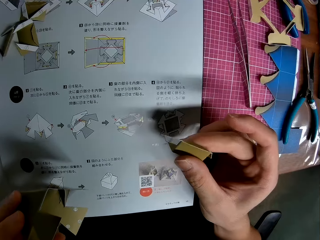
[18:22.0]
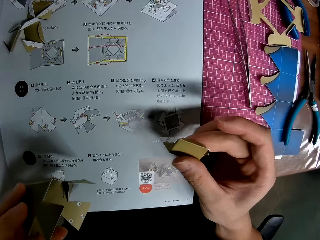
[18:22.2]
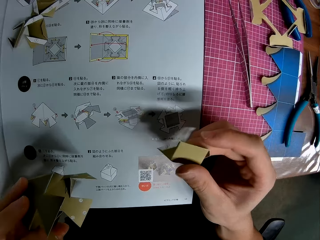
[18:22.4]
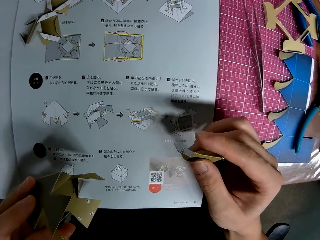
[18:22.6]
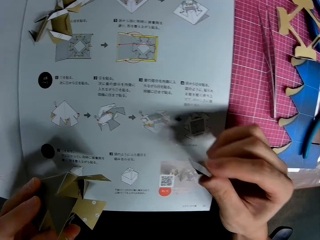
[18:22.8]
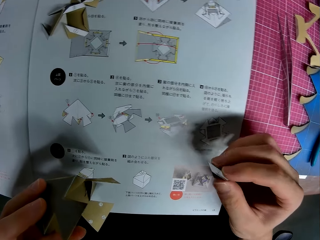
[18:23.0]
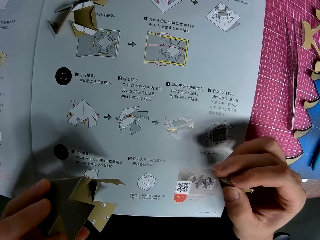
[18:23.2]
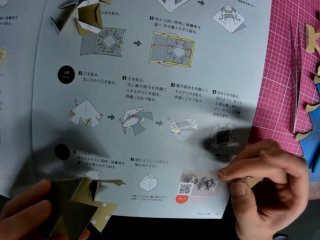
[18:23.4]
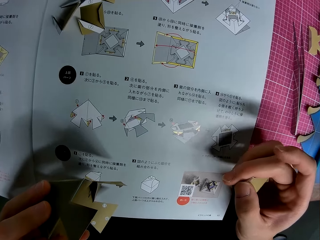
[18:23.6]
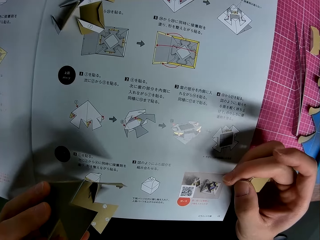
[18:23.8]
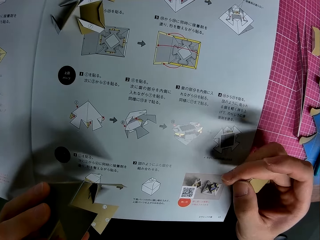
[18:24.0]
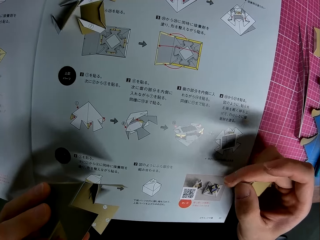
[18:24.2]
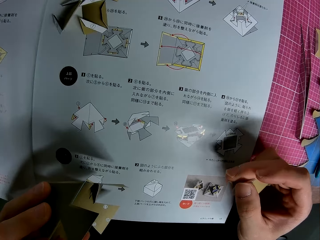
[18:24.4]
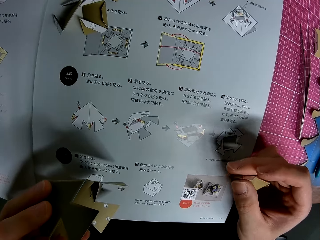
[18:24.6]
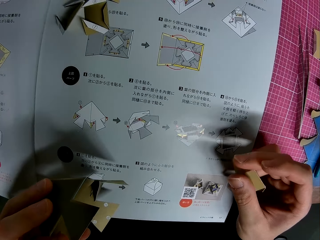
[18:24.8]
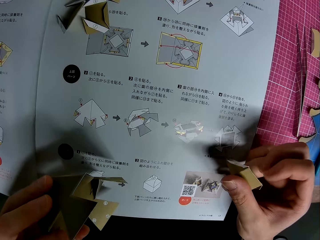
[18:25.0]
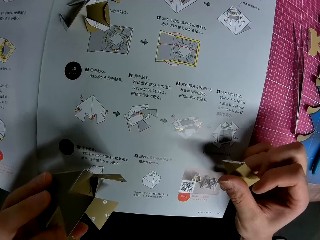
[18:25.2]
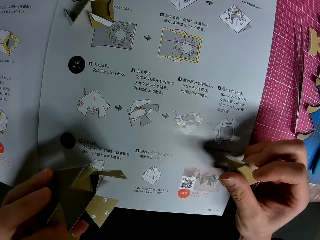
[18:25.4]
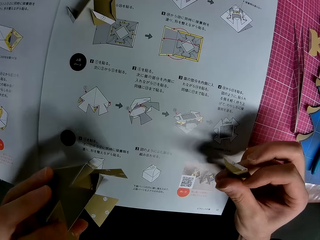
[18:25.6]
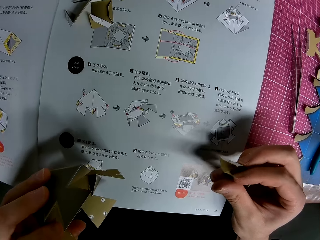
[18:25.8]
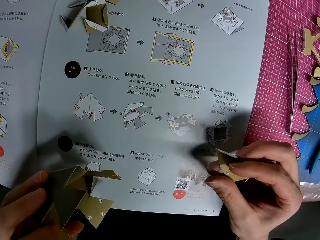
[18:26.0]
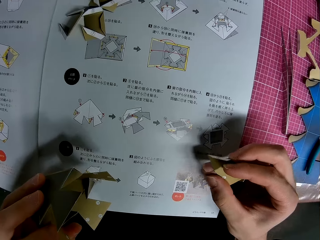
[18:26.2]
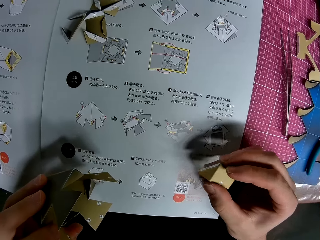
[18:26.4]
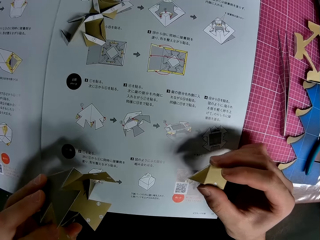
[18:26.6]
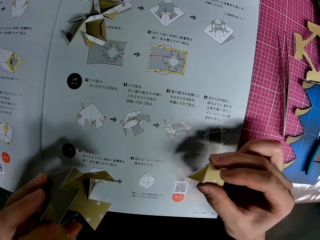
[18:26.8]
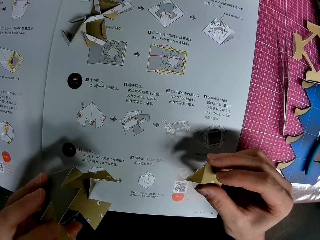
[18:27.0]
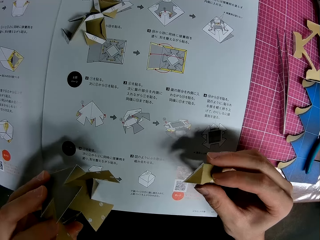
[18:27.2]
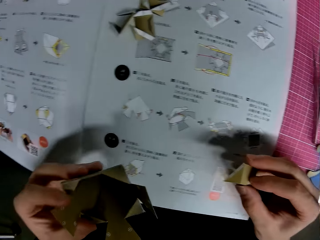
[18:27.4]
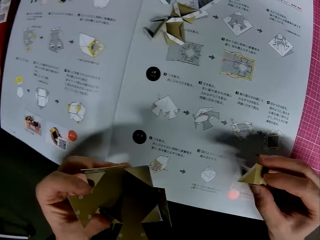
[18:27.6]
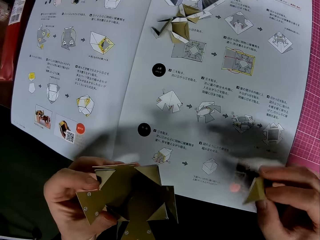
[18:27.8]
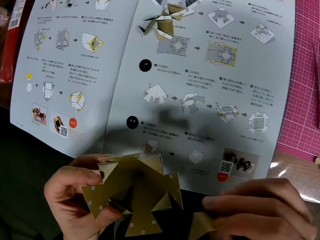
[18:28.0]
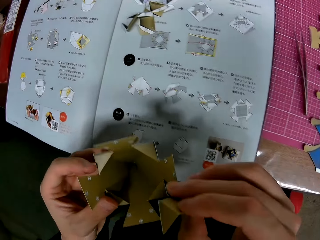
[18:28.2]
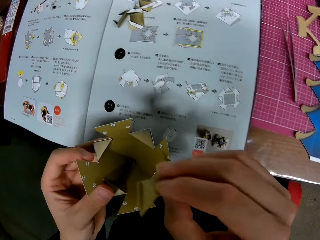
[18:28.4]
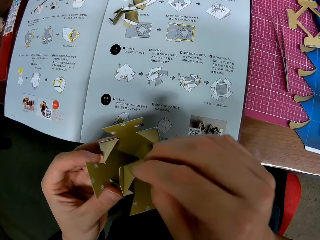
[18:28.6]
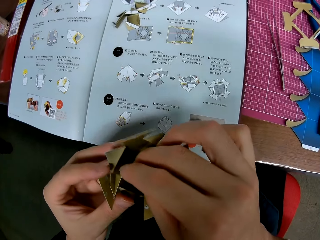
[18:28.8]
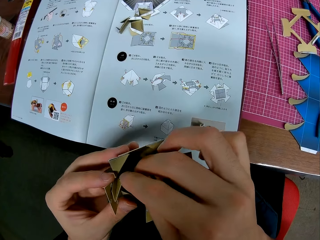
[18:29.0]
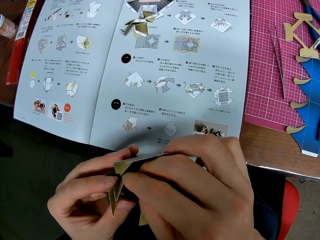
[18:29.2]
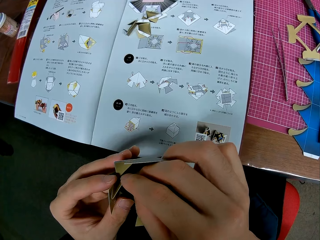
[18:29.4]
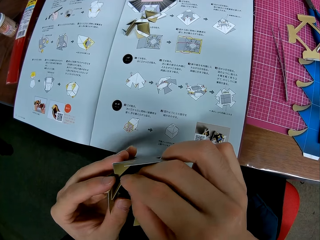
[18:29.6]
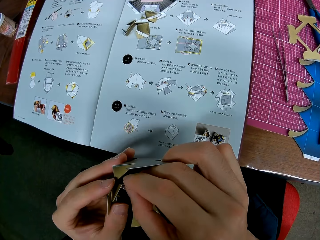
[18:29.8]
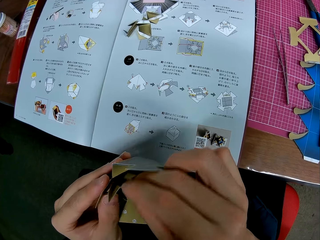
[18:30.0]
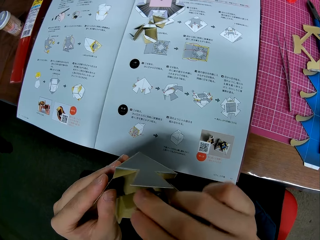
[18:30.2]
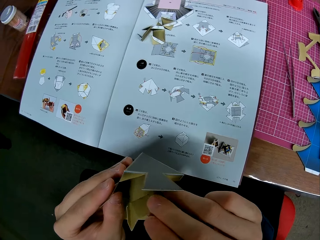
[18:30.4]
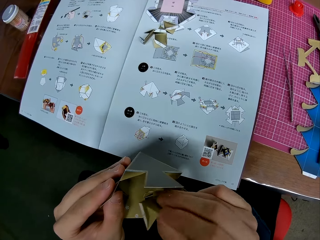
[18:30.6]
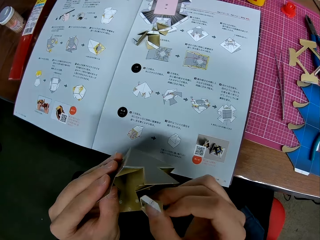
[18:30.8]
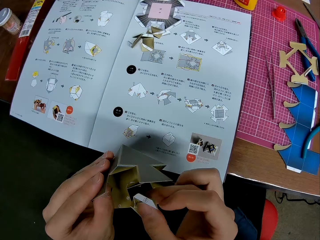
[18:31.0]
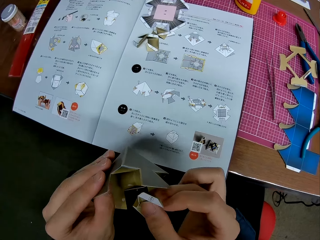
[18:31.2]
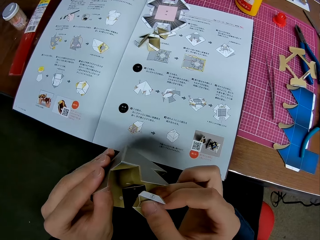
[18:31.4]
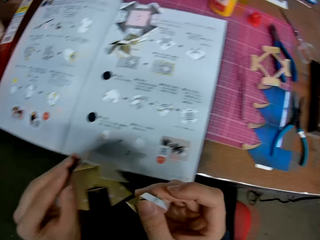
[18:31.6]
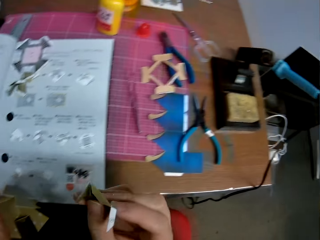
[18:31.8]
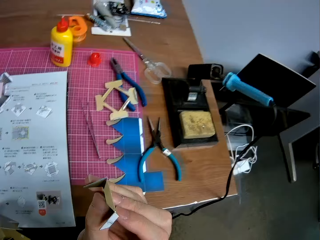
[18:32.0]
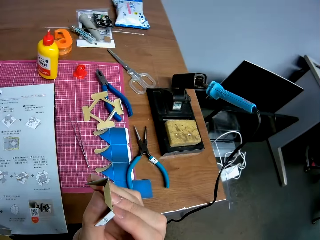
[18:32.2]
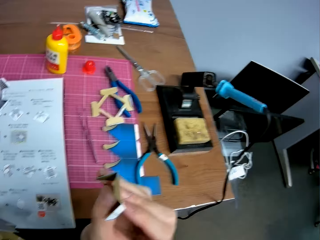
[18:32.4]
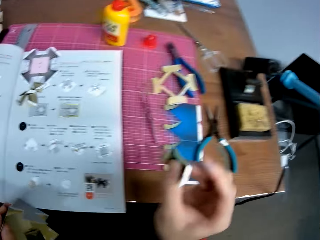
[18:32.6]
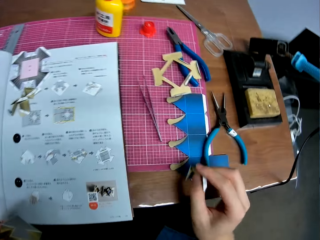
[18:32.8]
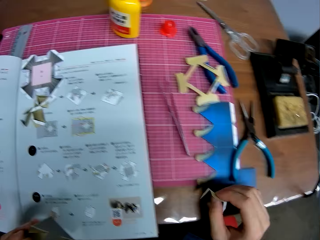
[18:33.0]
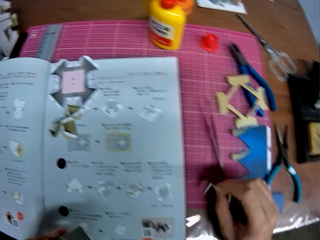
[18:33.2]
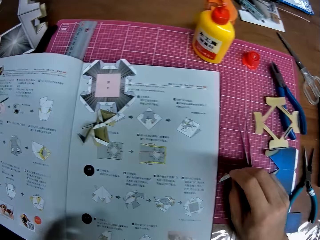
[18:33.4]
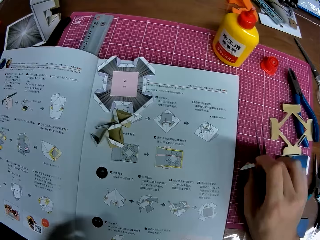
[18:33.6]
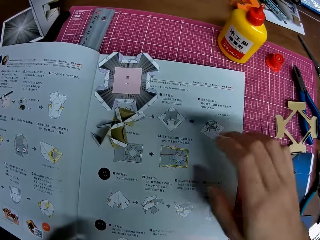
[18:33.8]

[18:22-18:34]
The camera wearer adjusts the model piece with the right hand. They turn the architectural model with the left hand. They set the model piece on the architectural model. They join craft pieces together. They adjust the model piece on the architectural model. They look around the table.

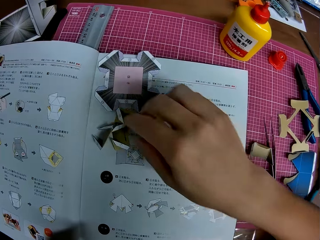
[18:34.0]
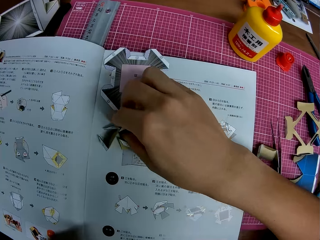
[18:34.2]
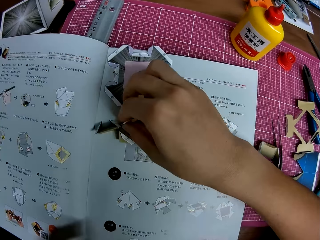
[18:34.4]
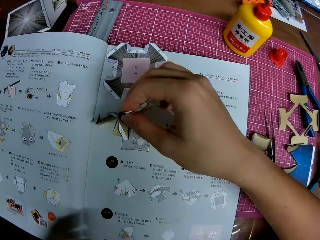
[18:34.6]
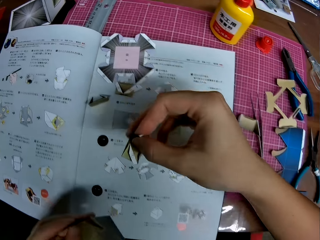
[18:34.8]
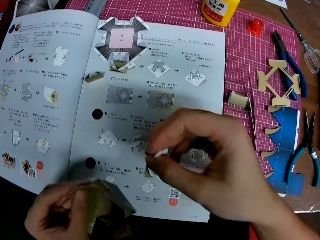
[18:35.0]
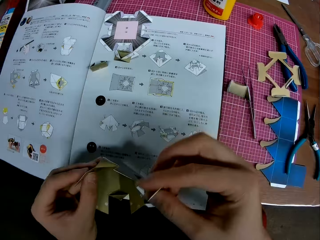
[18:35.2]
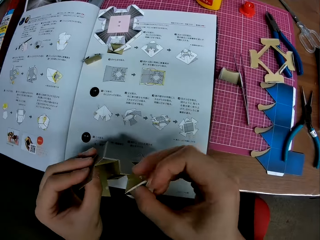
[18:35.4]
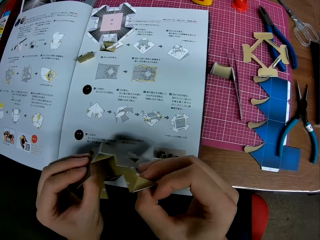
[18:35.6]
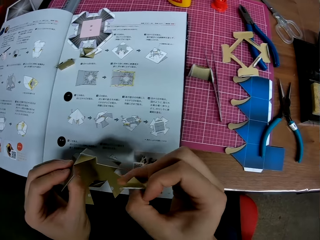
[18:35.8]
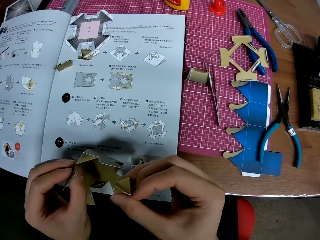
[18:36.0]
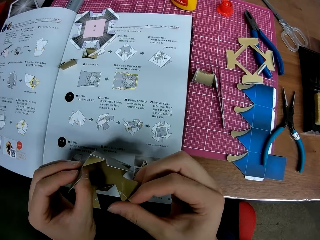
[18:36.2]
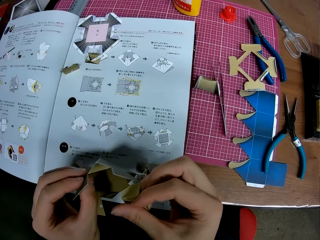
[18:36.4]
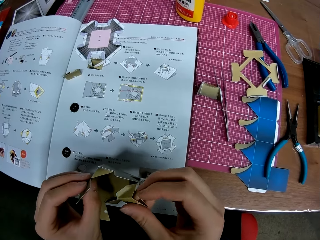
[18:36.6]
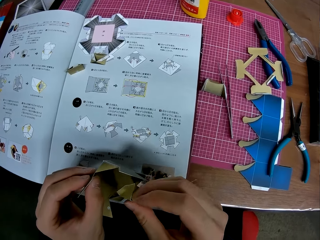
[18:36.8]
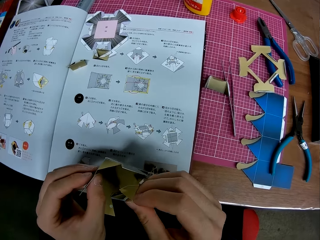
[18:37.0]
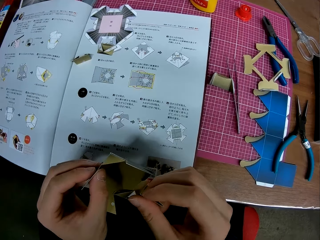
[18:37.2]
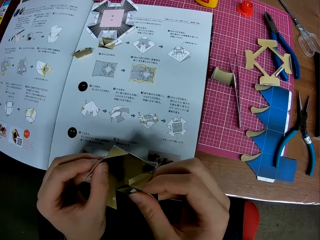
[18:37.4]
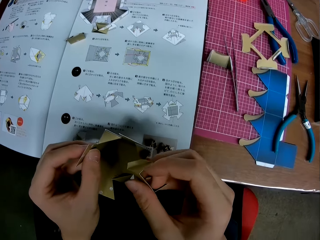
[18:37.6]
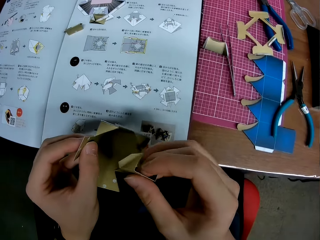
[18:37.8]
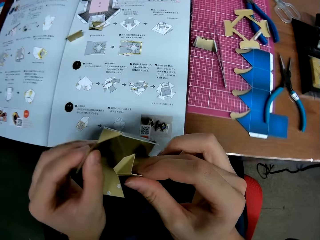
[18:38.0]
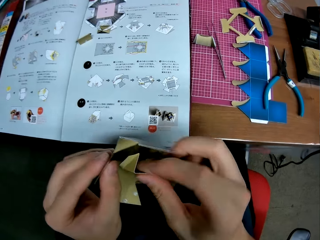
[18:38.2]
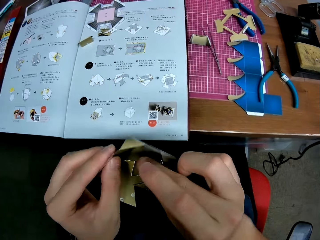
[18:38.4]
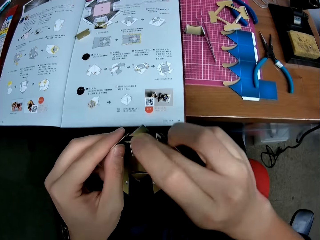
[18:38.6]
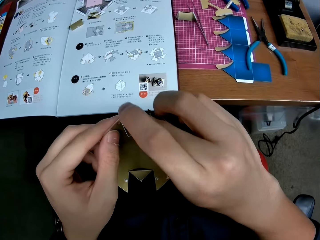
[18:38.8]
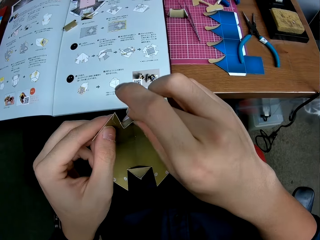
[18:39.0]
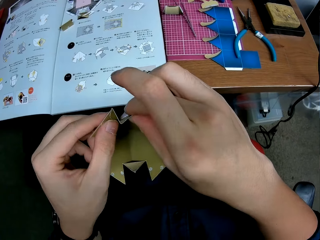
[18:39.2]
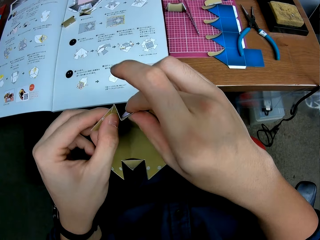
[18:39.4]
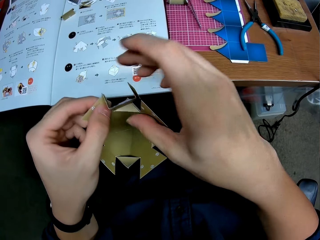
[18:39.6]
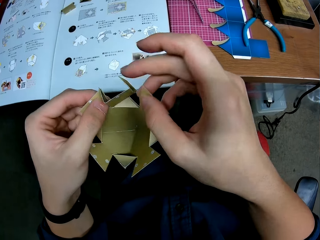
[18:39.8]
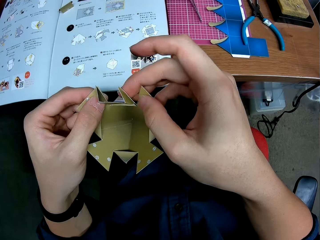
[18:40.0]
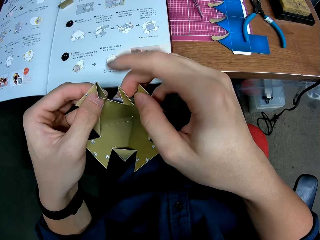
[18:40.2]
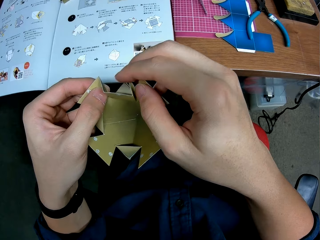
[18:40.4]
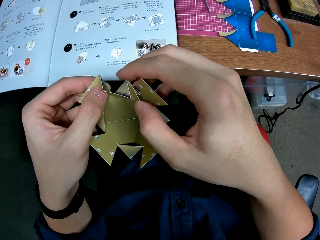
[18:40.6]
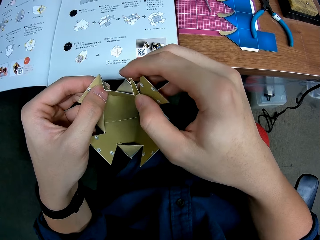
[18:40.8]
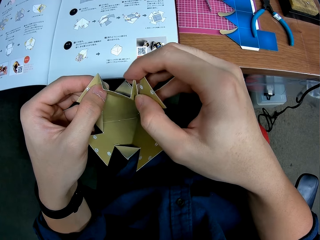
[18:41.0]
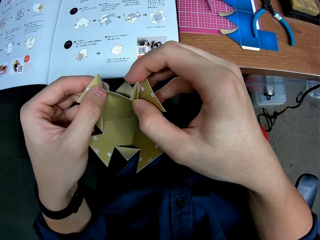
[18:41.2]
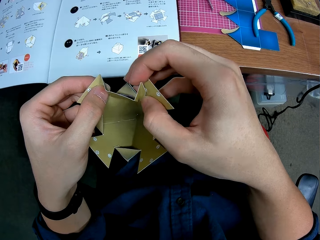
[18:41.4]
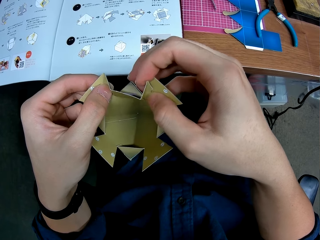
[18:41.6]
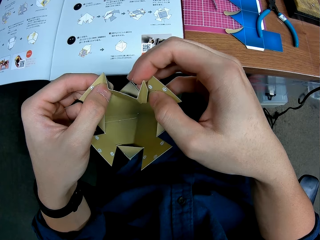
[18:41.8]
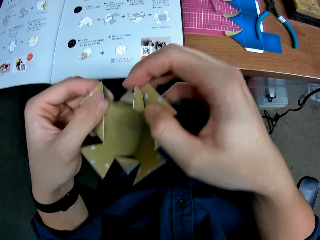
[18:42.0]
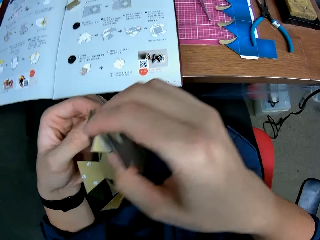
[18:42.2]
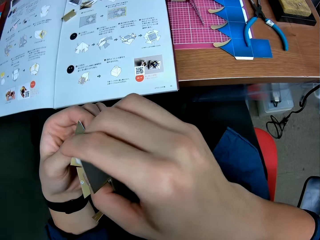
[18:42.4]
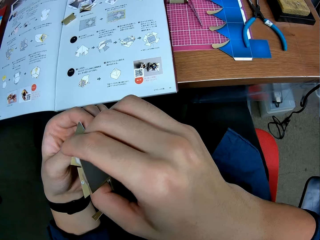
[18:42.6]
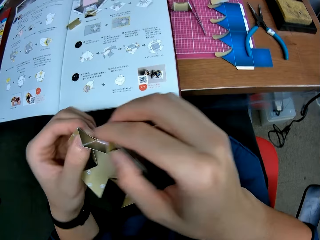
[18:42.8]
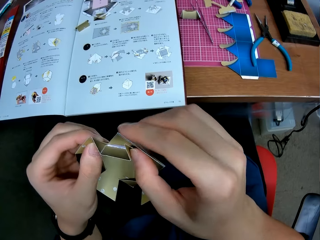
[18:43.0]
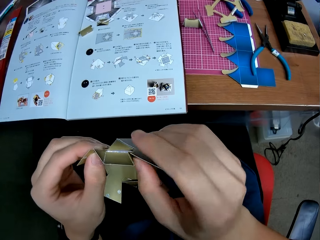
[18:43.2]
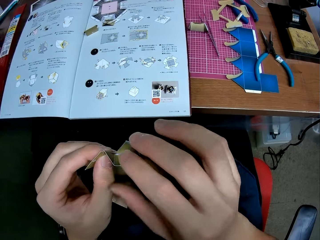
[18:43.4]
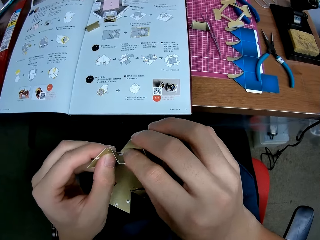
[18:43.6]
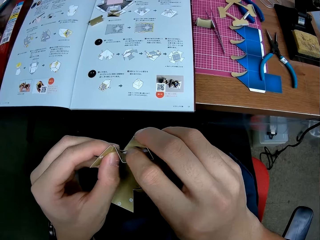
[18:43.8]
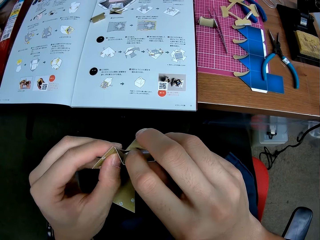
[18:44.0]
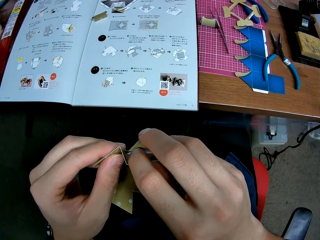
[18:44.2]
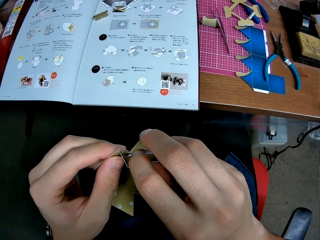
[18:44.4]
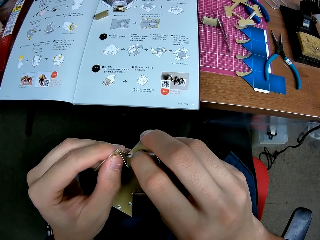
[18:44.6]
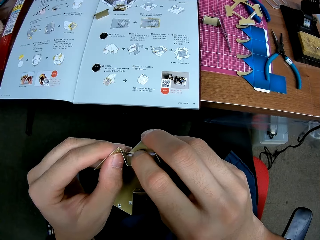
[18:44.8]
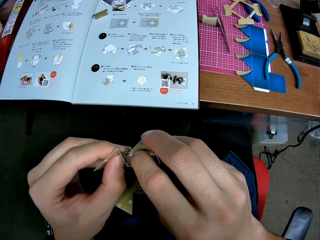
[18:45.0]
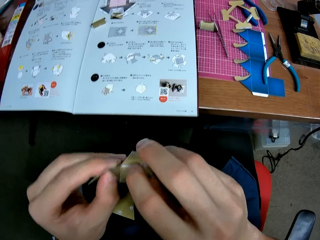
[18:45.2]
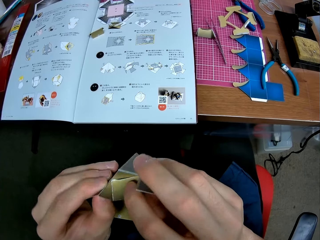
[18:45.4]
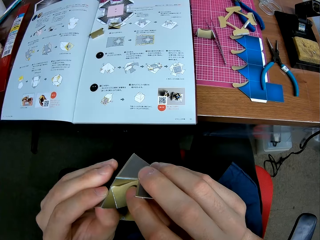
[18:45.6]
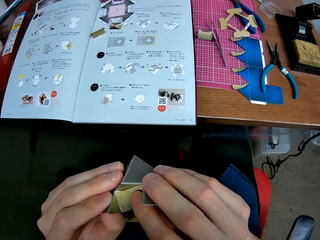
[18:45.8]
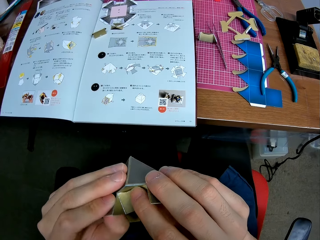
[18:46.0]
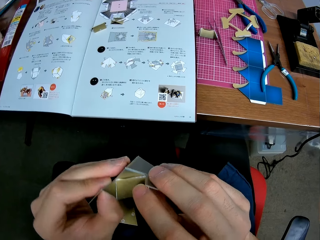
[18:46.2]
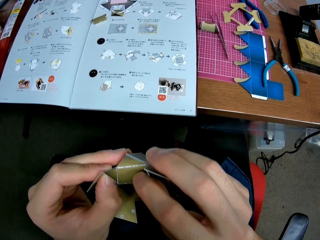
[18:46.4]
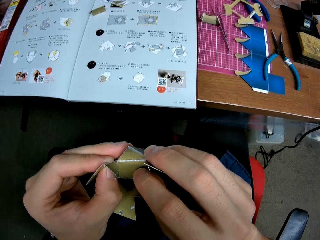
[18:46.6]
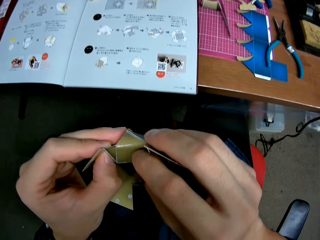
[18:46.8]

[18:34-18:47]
The camera wearer puts down the model piece on the mat craft board placed on a table. They pick up a model piece on the architectural booklet manual. They set the model piece on the architectural model. They join craft pieces together. They inspect the architectural model. They adjust the model piece on the architectural model.
